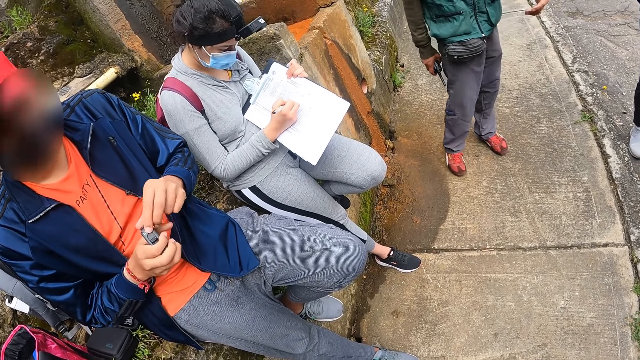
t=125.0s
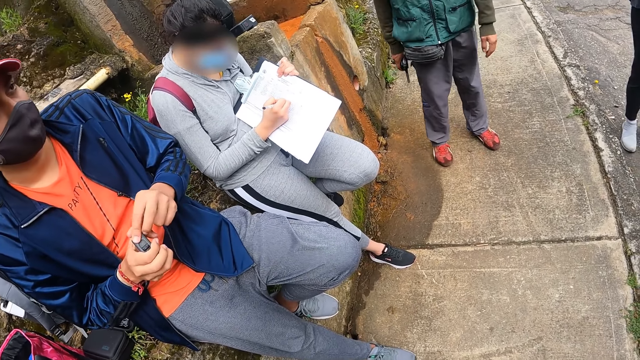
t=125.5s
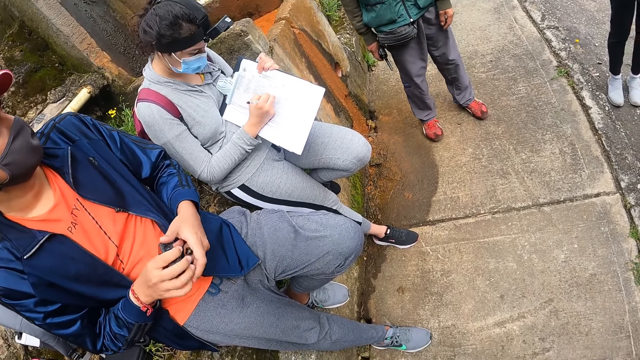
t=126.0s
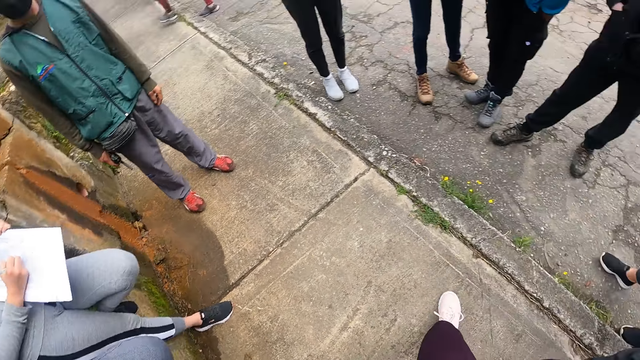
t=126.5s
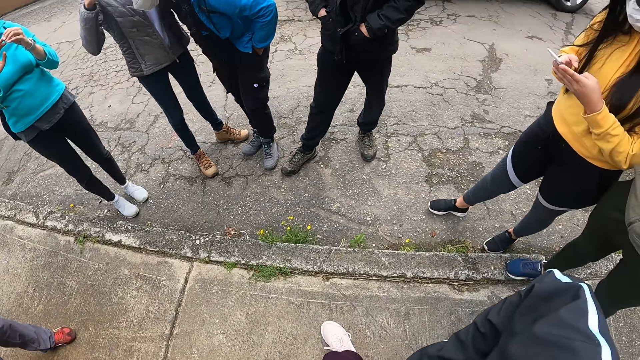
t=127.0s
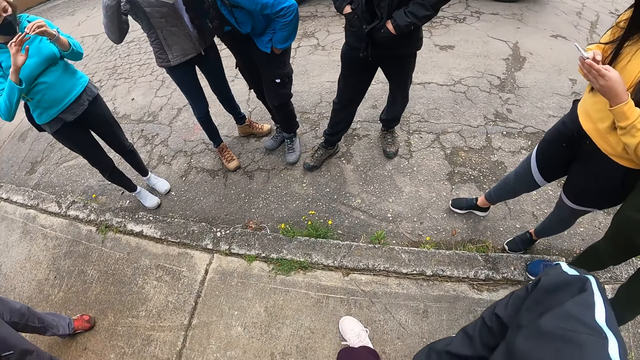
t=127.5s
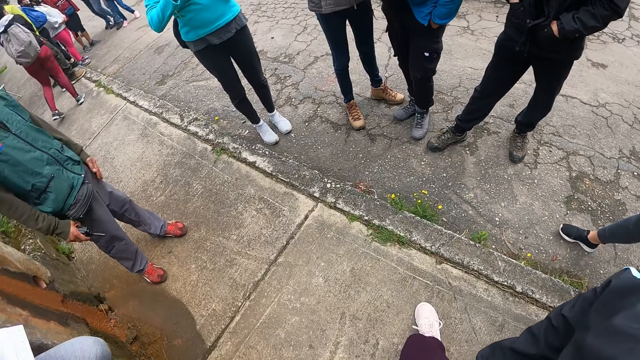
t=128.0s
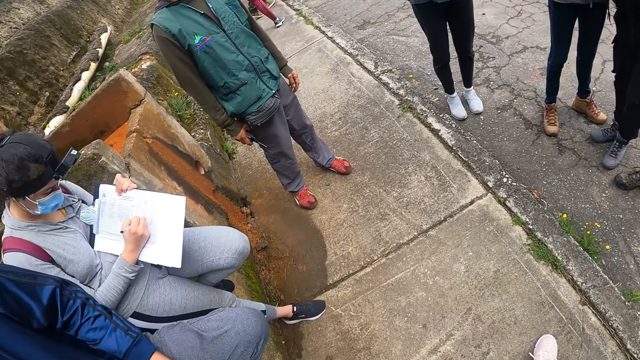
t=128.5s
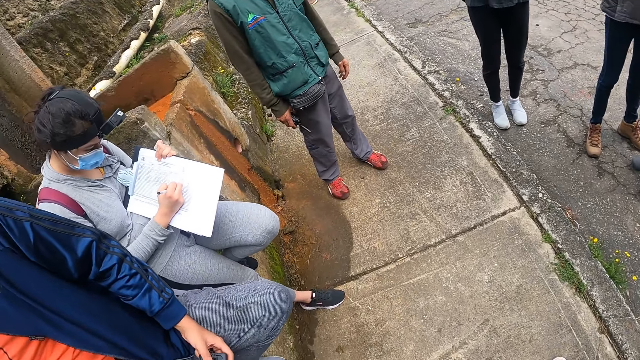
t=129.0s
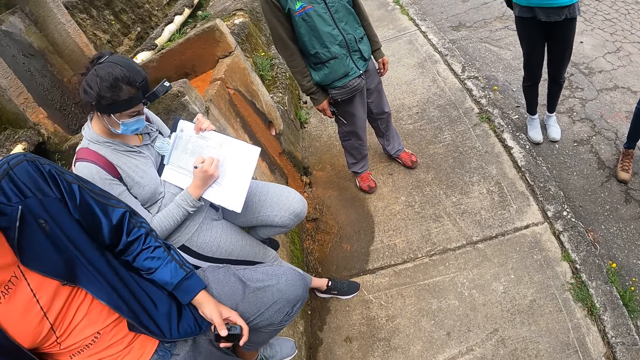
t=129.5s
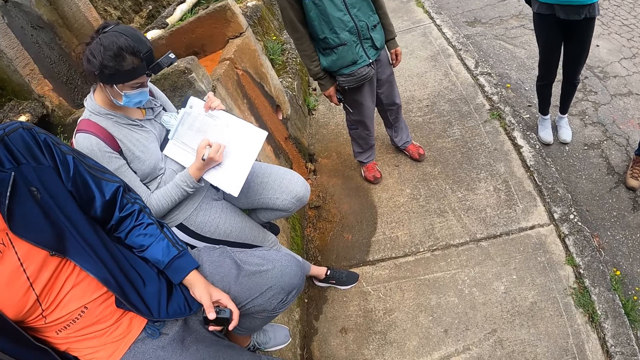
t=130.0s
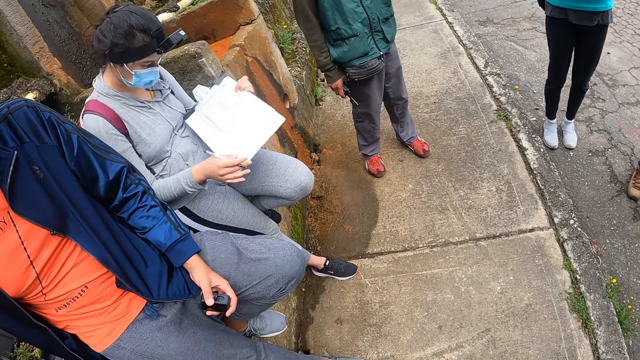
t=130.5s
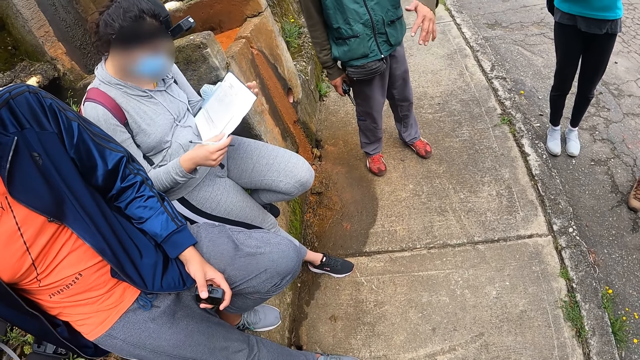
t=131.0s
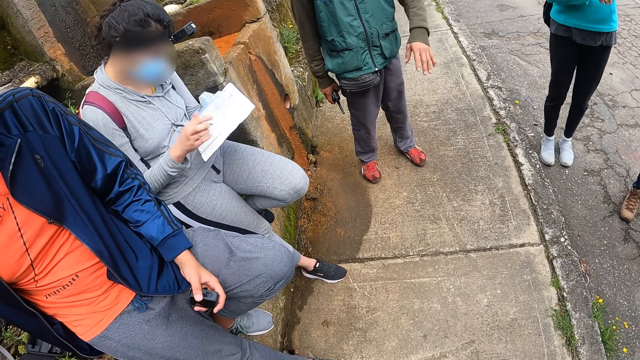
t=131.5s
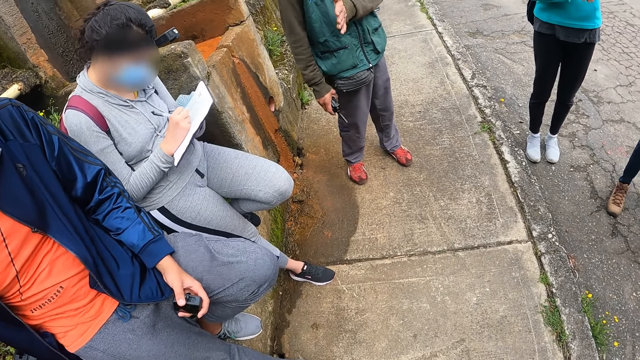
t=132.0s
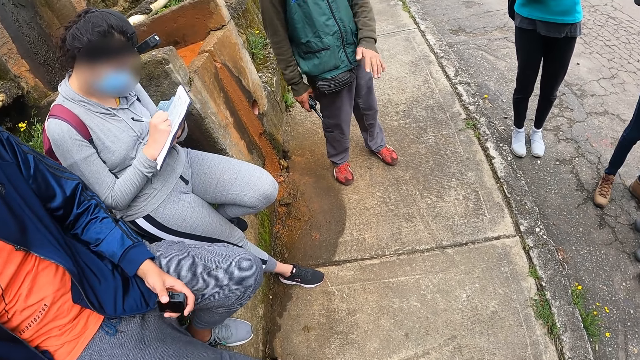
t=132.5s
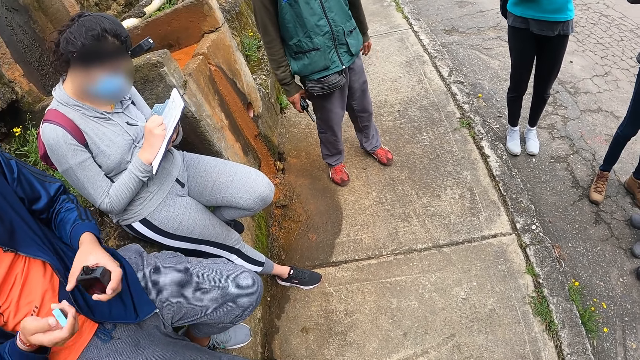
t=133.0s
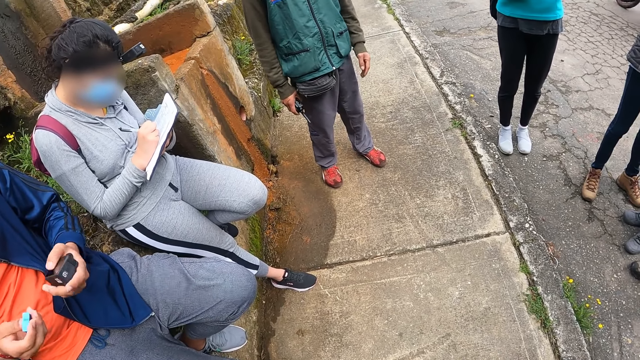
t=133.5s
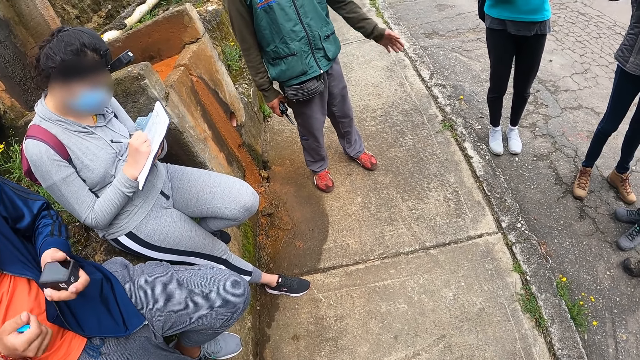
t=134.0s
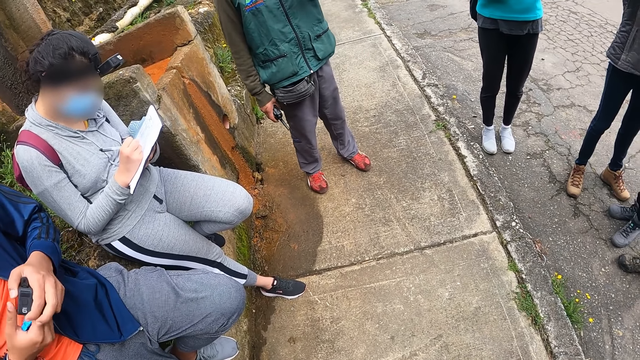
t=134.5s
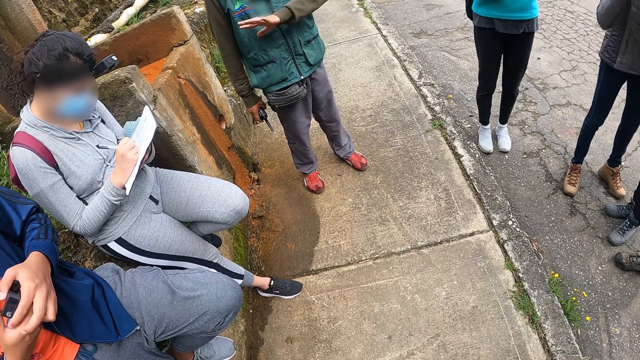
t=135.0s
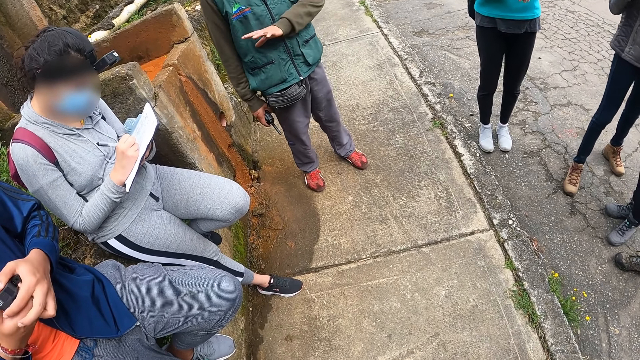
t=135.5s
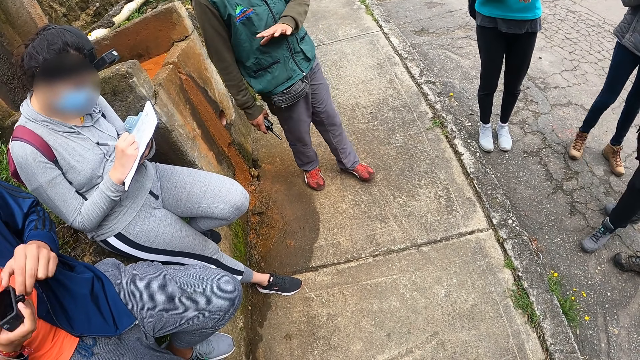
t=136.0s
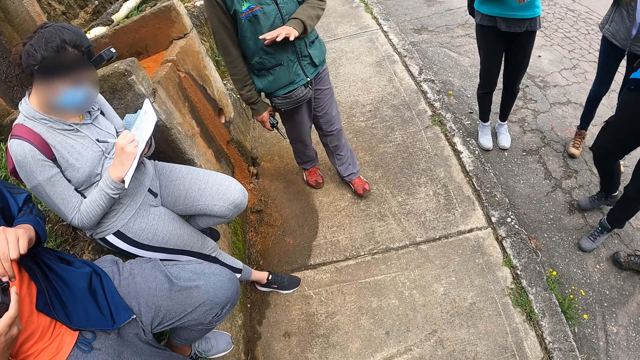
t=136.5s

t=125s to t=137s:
A woman operates a mobile phone with both hands. A man moves a hand. The man passes the headcam in his left hand to his right hand.

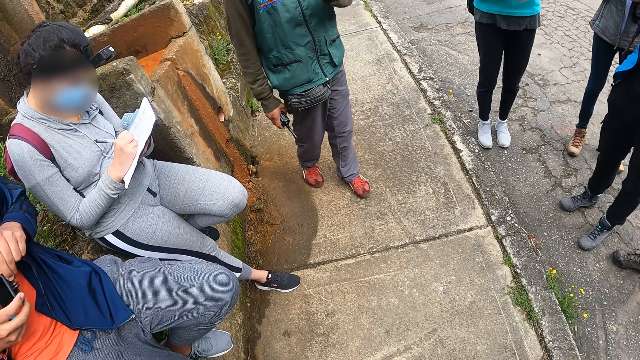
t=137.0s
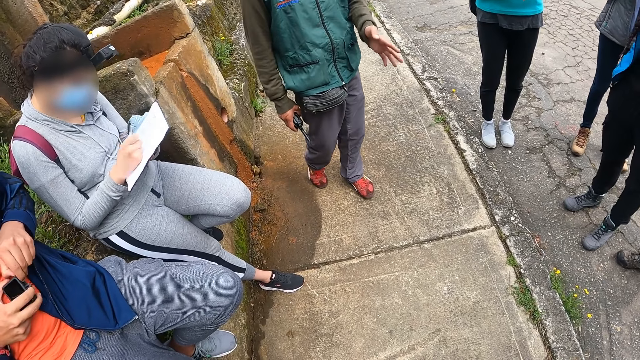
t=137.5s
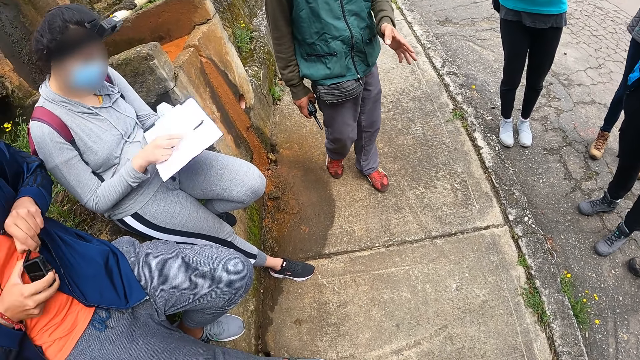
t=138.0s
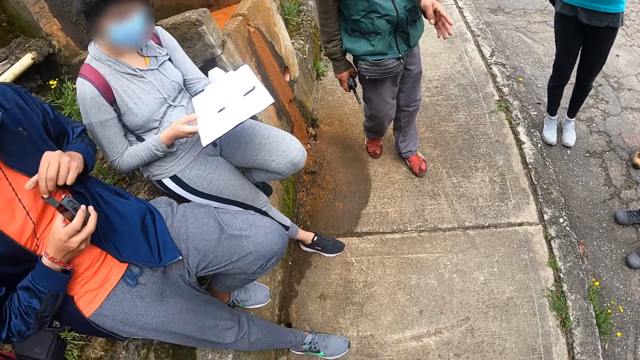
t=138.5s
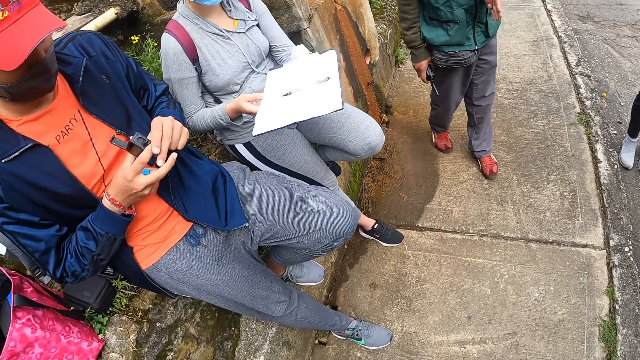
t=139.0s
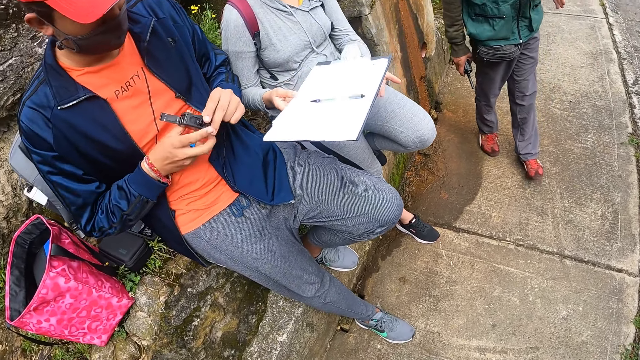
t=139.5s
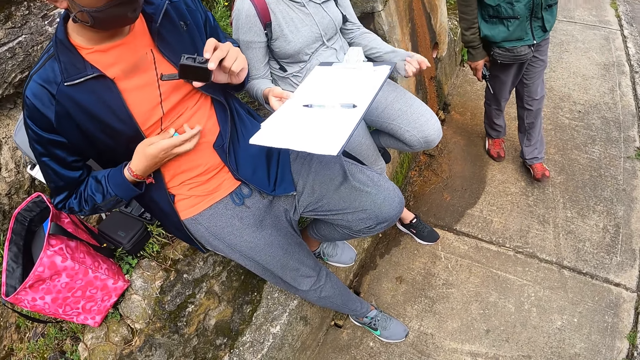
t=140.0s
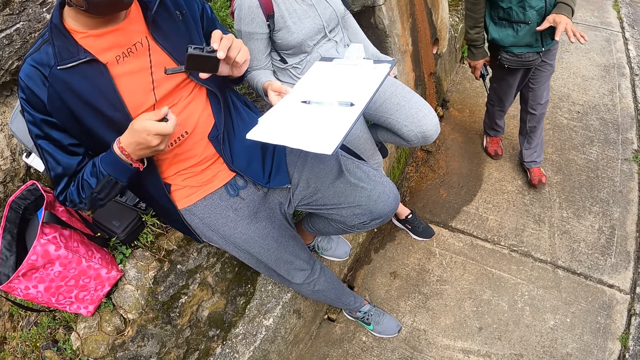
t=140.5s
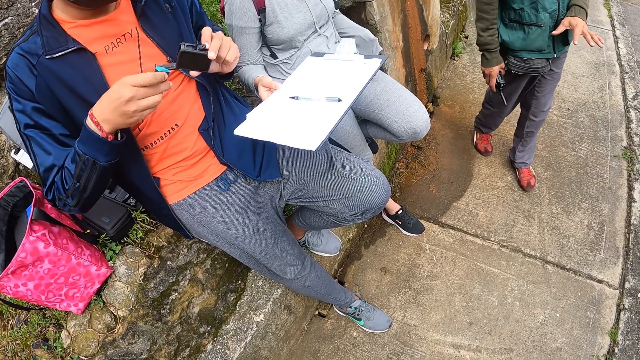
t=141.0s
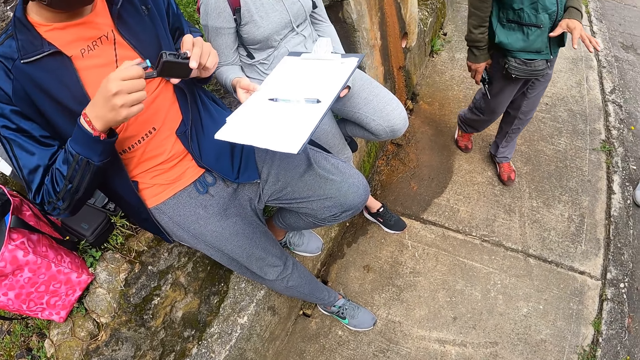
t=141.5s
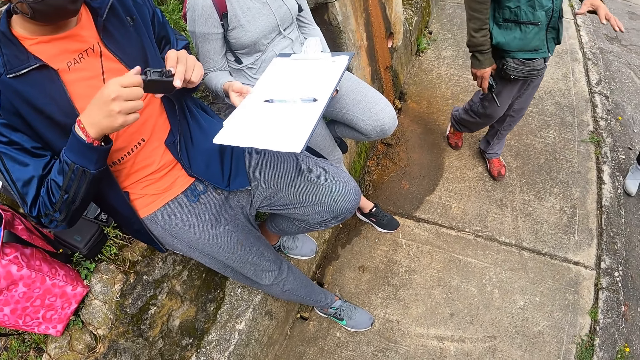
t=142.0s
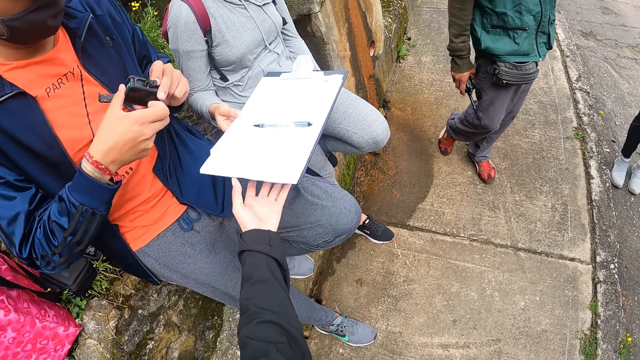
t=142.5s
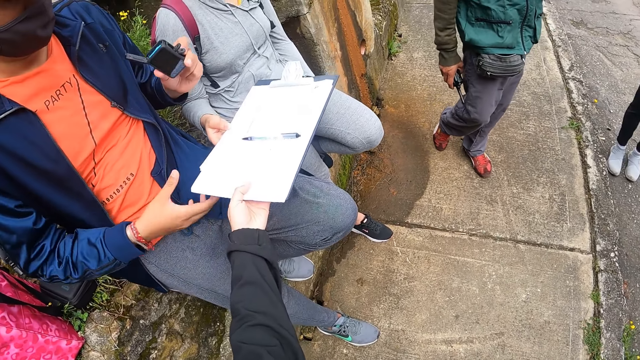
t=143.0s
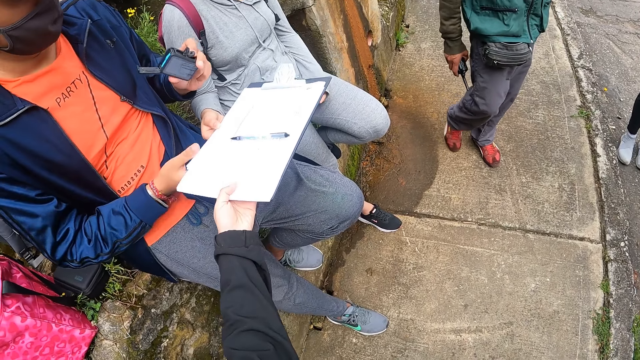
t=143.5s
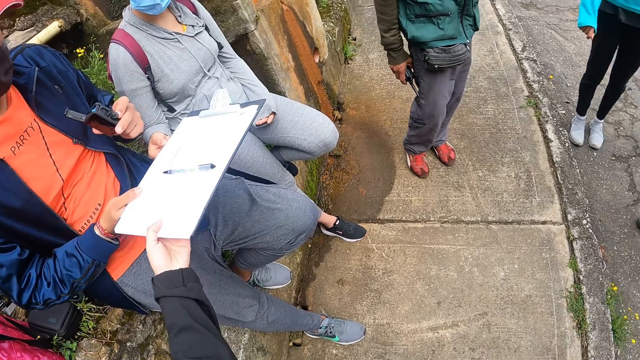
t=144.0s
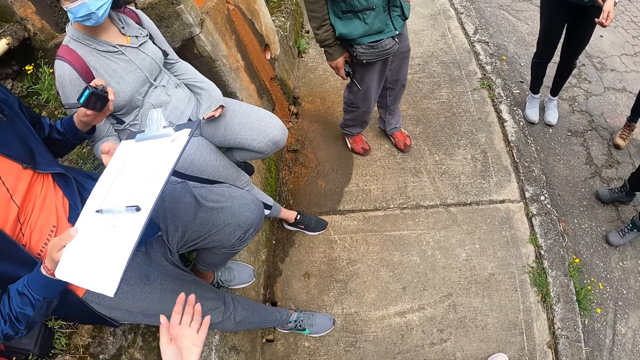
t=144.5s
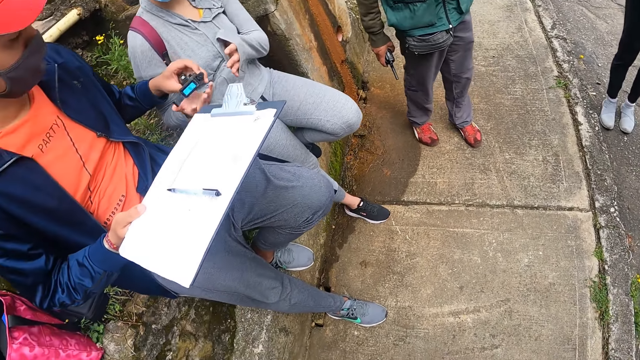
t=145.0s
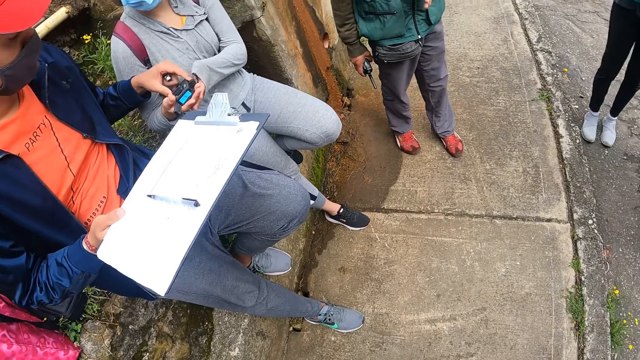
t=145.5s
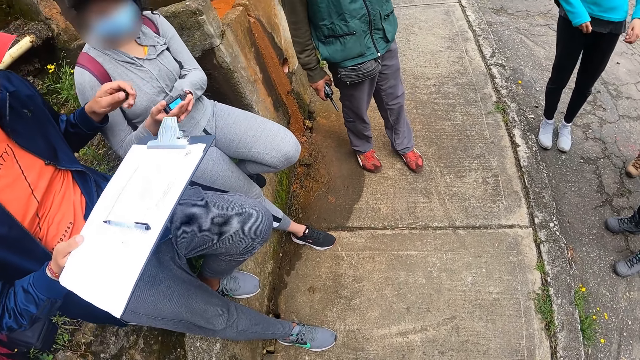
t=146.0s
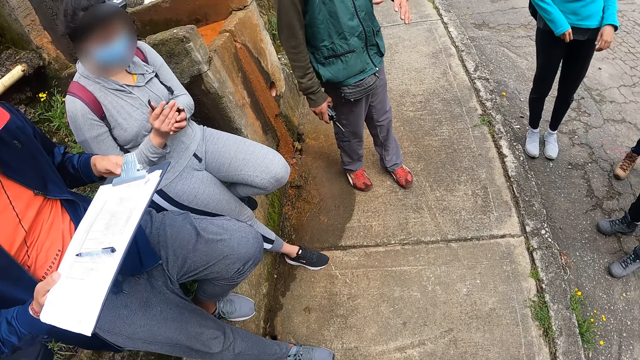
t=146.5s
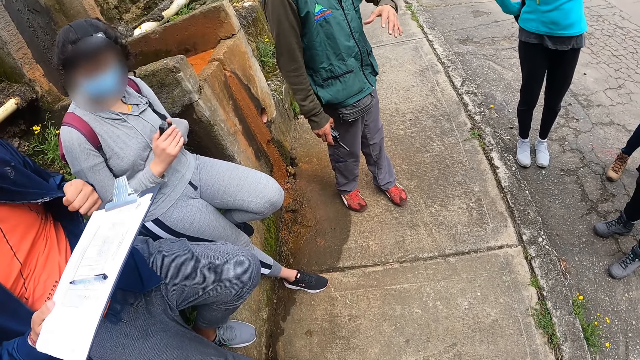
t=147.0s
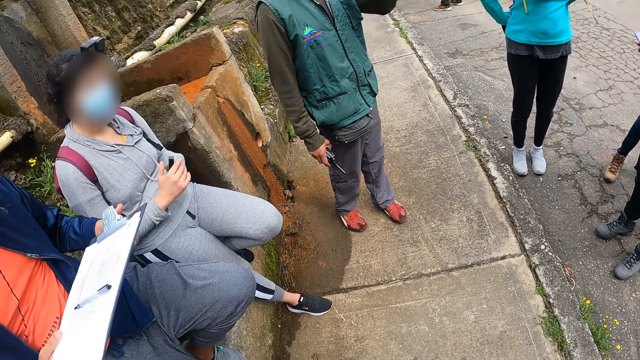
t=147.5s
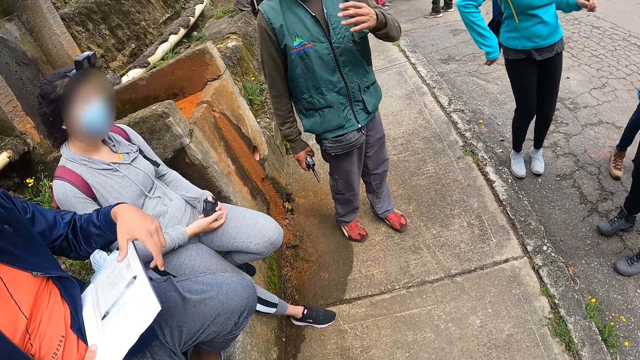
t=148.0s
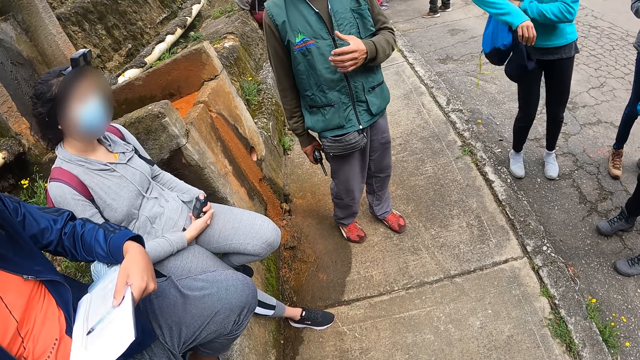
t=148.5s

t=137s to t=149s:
A man opens the headcam with his left hand. A woman drops the pen on the book or clipboard with her right hand. The woman holds the book with both hands. The man passes the headcam in his right hand to his left hand. The man puts a battery in the headcam with his right hand. The camera wearer holds the book from the woman with her left hand. The man collects the book from the woman with his right hand. He holds the clipboard. The man passes the headcam in his left hand to the woman. The woman holds the headcam with both hands. The man holds a jacket. Another woman removes the backpack with her hands. The man holds the clipboard with the other hand.
